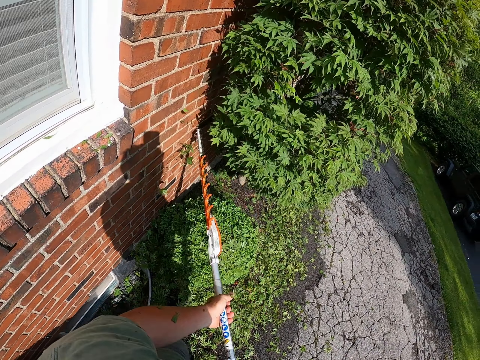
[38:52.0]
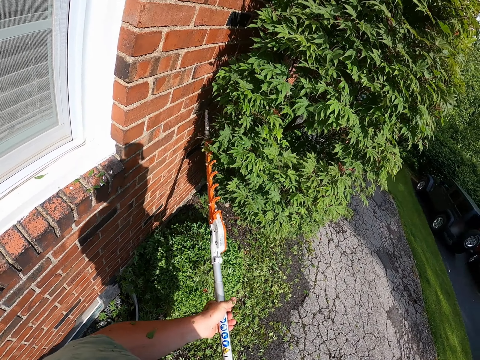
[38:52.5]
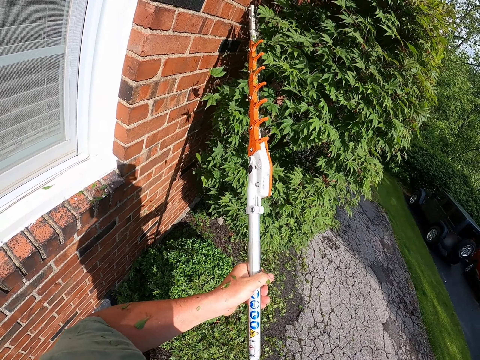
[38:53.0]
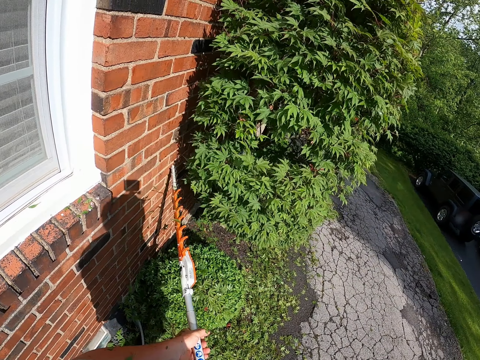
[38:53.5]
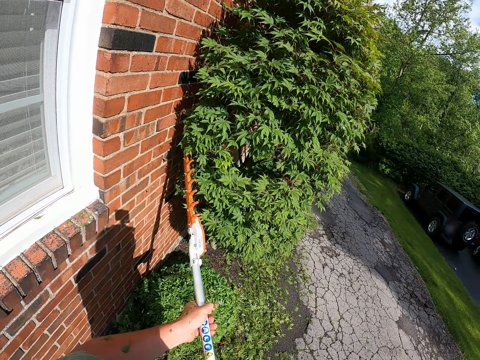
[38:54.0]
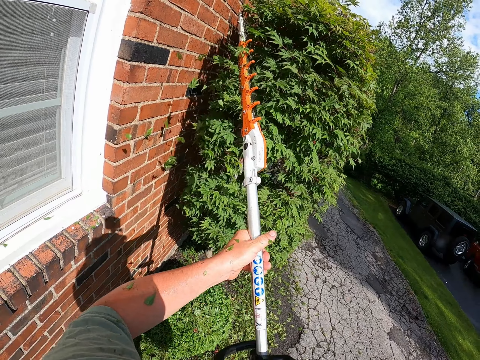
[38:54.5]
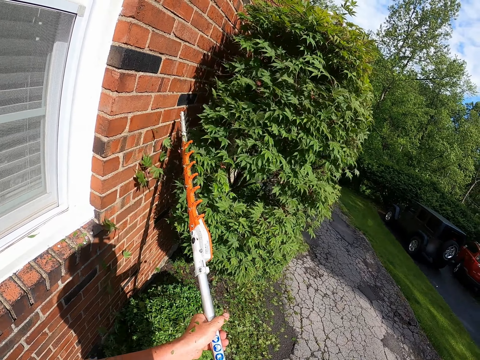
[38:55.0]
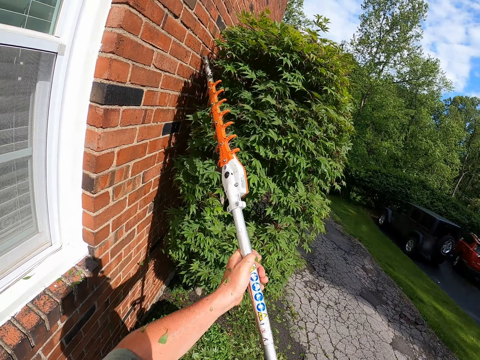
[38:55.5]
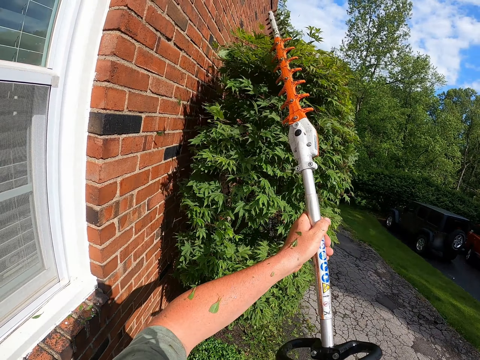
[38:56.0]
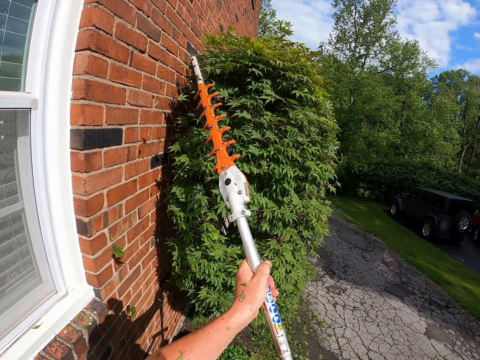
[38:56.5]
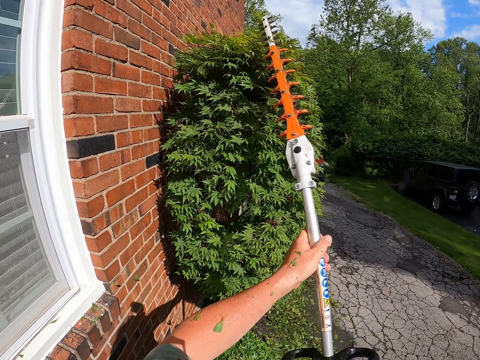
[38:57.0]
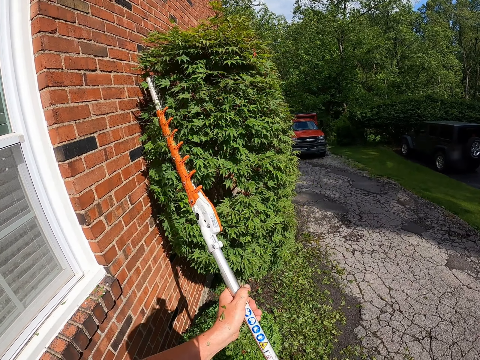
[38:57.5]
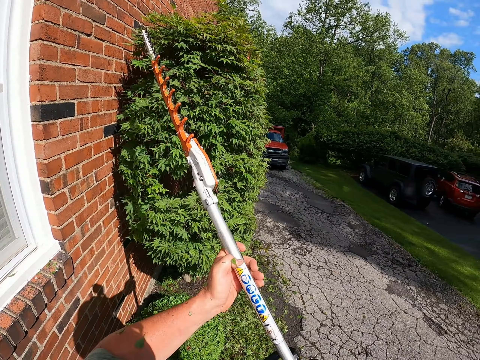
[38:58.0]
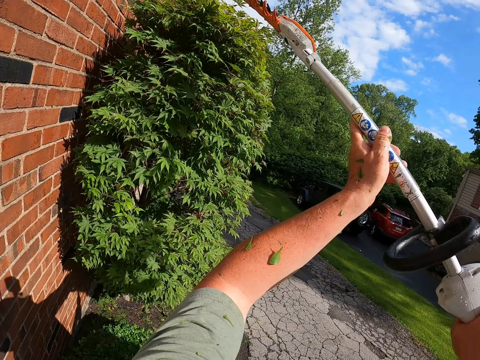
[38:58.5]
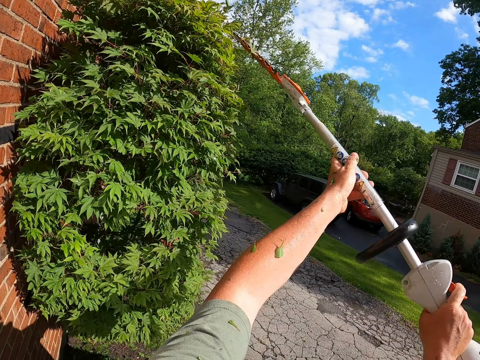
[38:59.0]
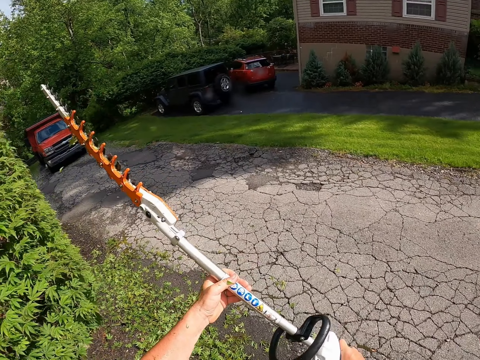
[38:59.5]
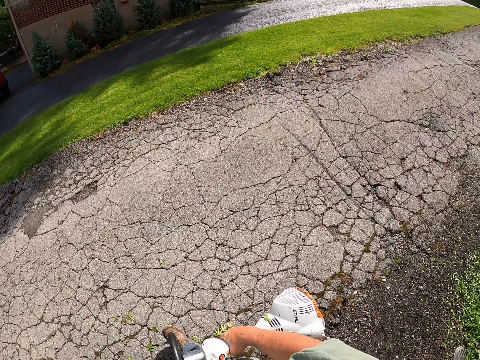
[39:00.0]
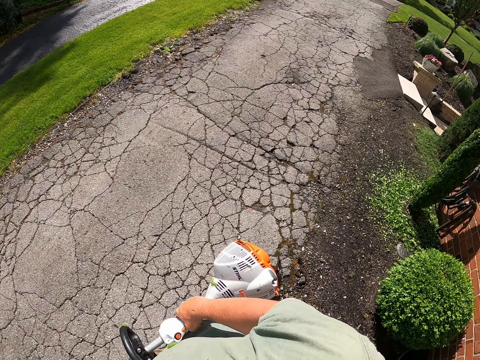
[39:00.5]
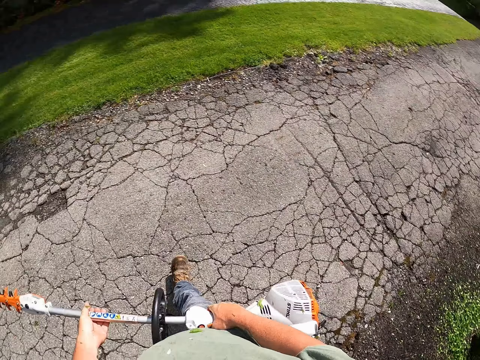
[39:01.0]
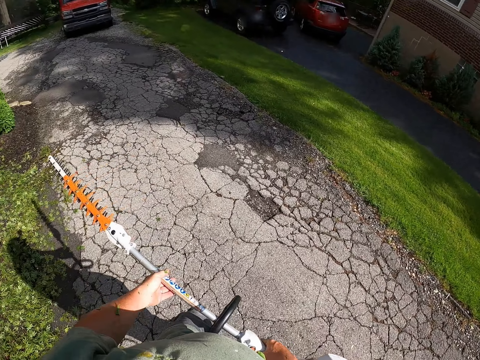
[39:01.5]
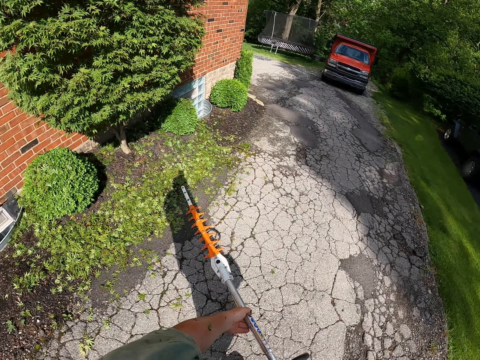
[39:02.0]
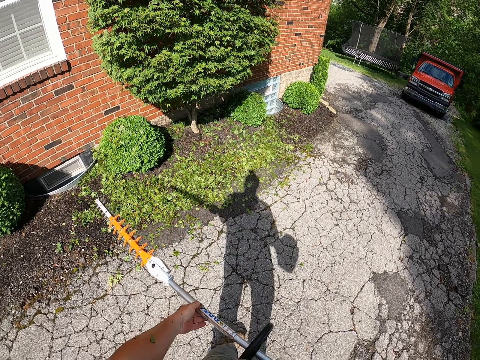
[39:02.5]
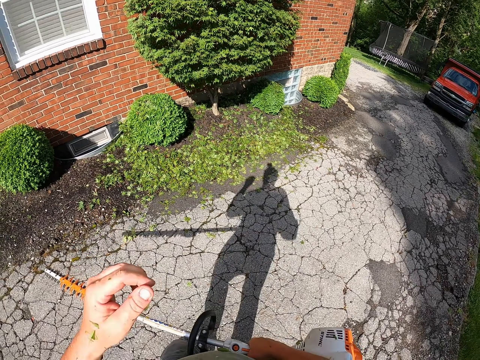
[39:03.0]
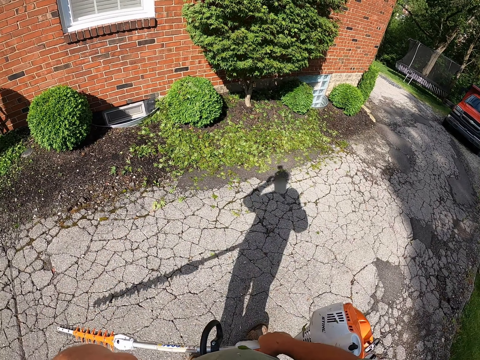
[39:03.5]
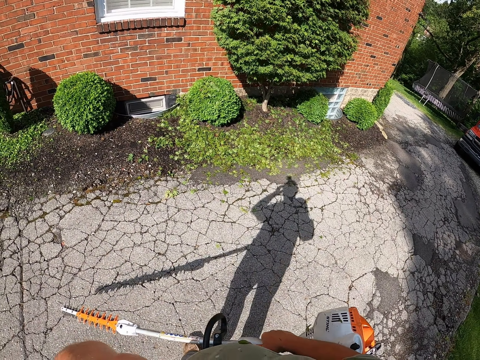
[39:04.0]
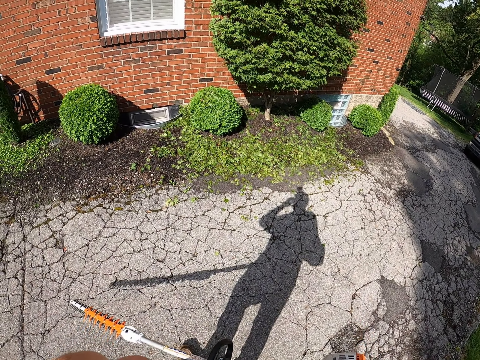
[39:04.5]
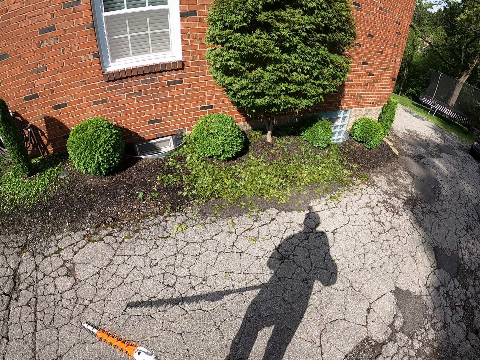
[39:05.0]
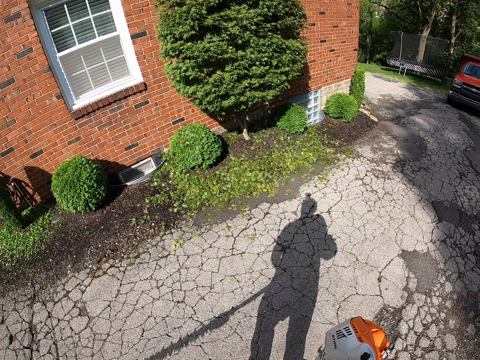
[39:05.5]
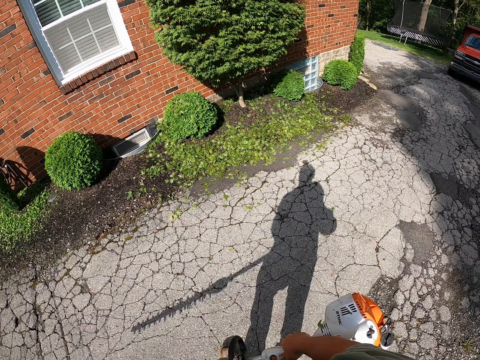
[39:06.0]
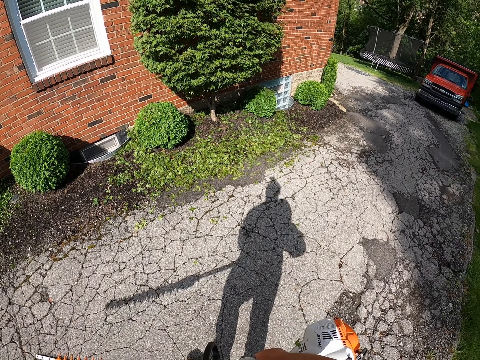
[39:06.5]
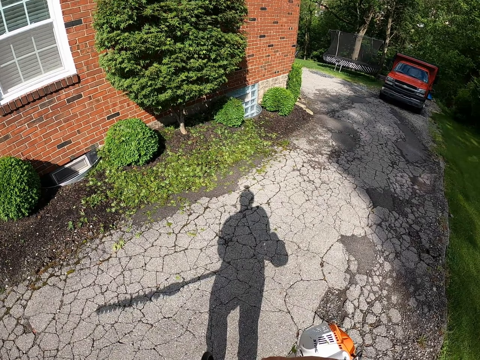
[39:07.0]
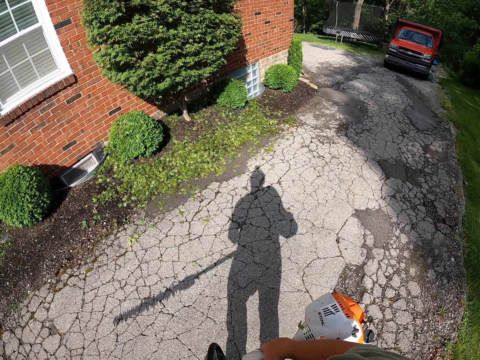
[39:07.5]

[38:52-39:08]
The camera wearer trims a tree or flower. They move around, hold a flower trimmer, move a hand towards the face, lower the hand and stand.

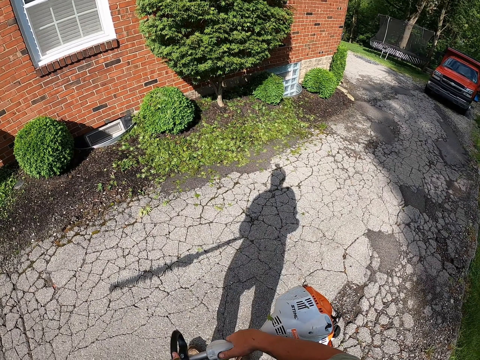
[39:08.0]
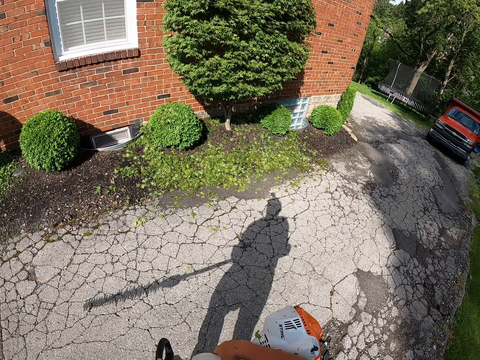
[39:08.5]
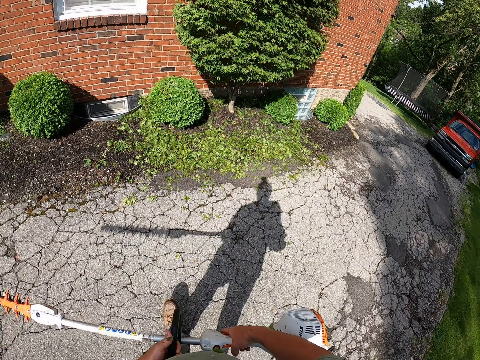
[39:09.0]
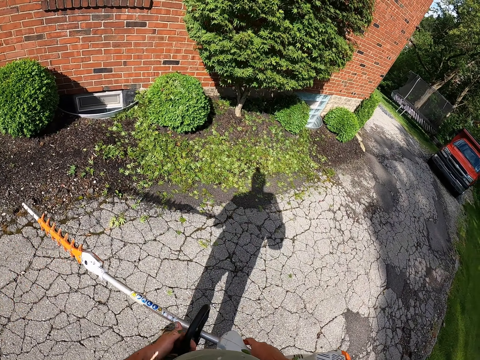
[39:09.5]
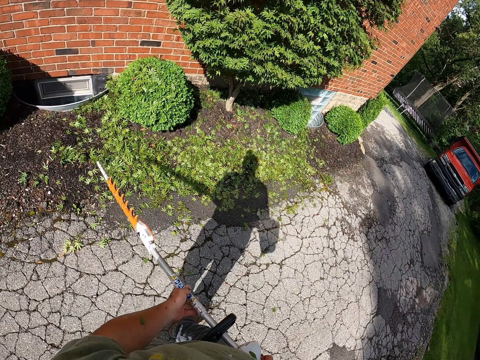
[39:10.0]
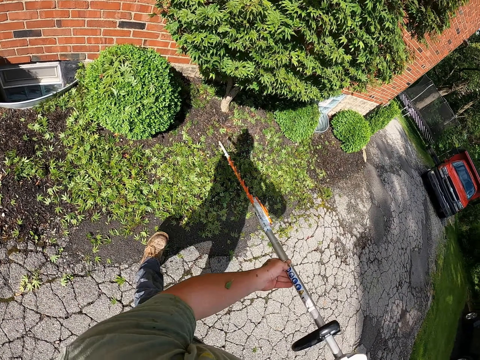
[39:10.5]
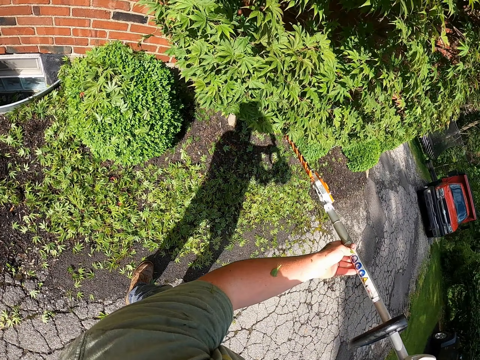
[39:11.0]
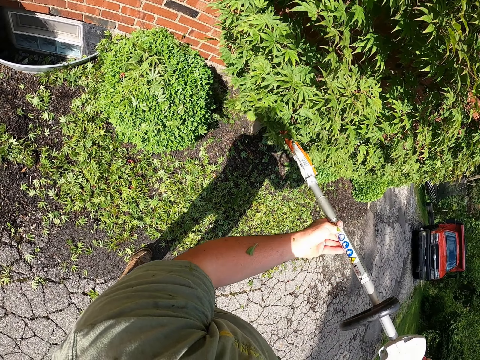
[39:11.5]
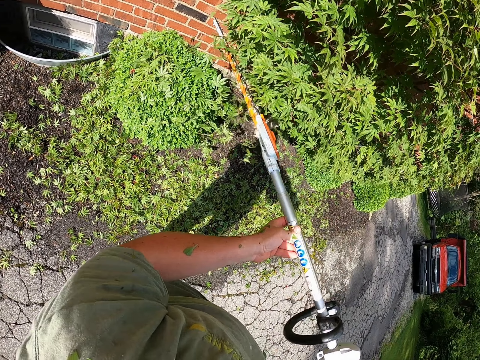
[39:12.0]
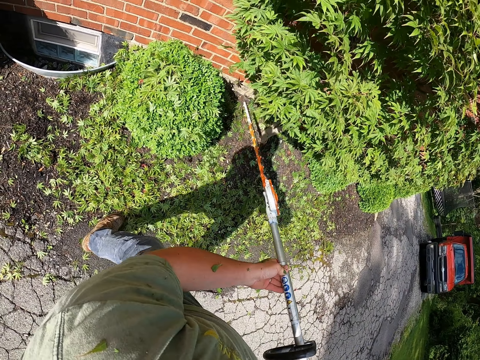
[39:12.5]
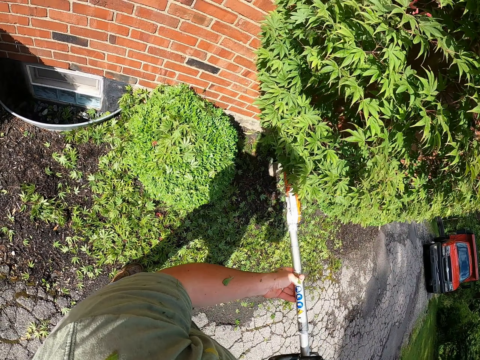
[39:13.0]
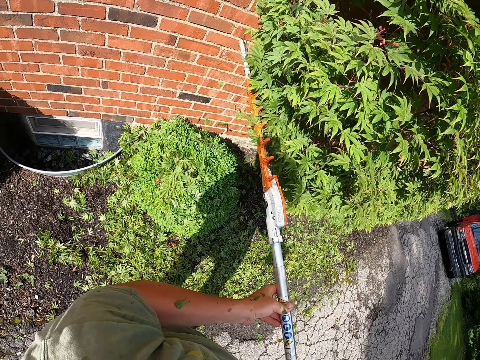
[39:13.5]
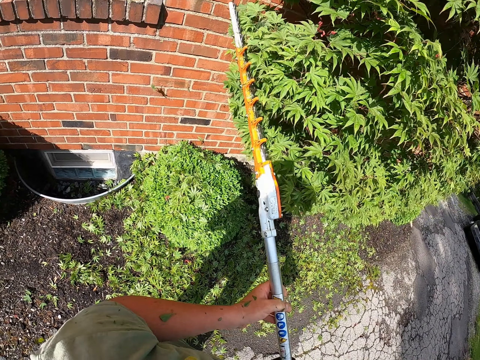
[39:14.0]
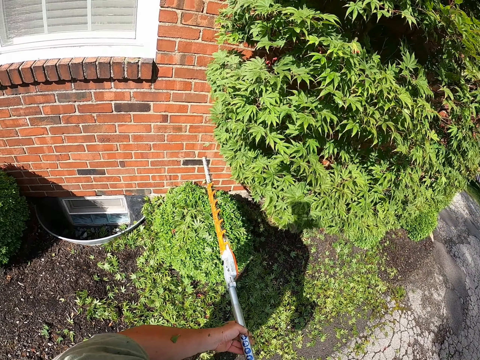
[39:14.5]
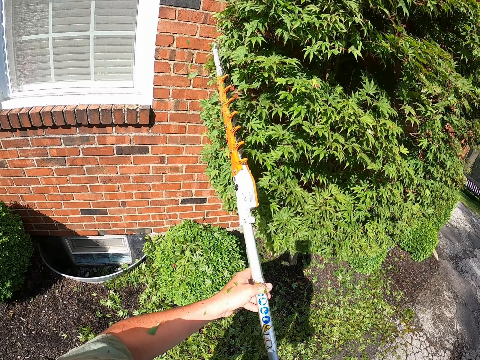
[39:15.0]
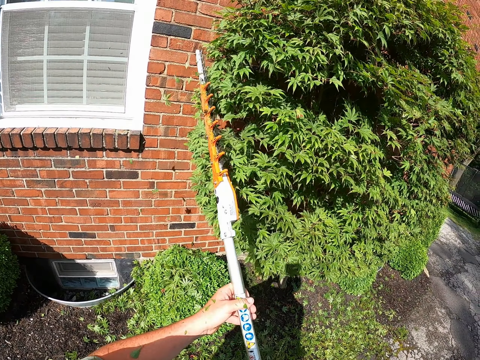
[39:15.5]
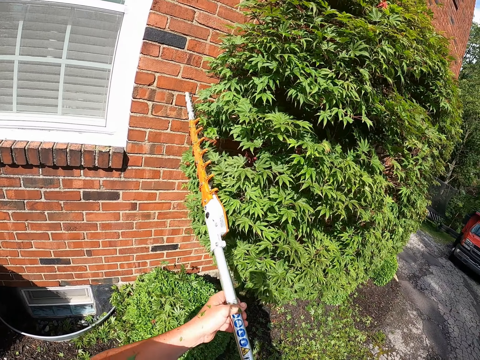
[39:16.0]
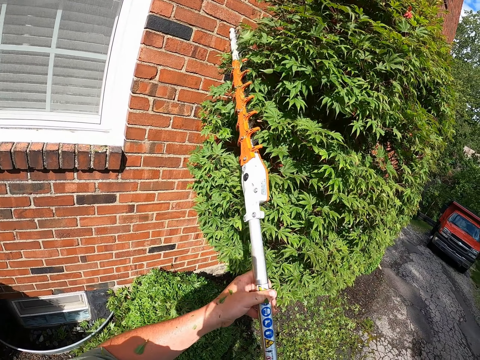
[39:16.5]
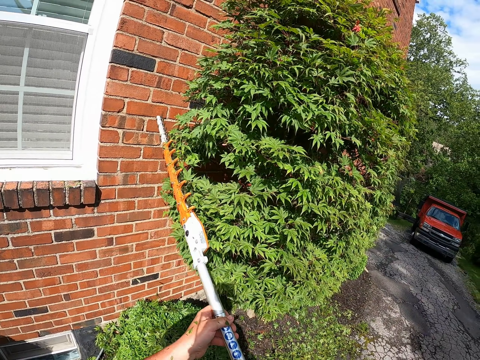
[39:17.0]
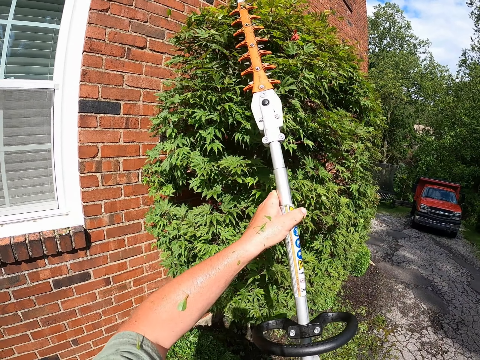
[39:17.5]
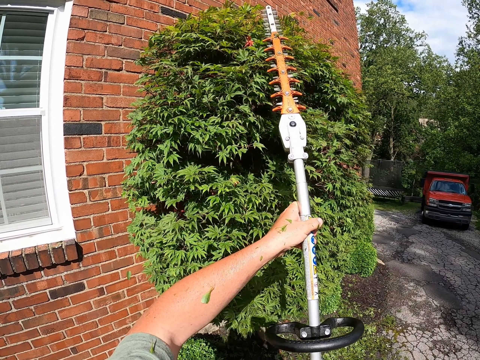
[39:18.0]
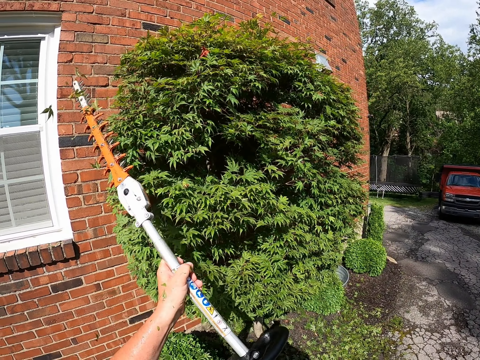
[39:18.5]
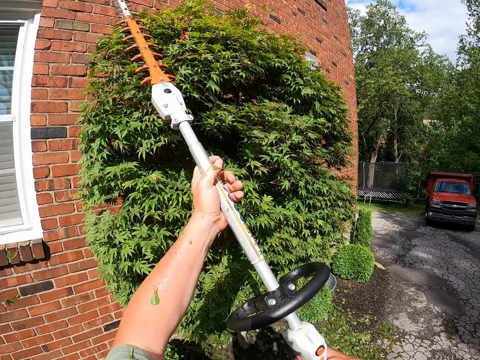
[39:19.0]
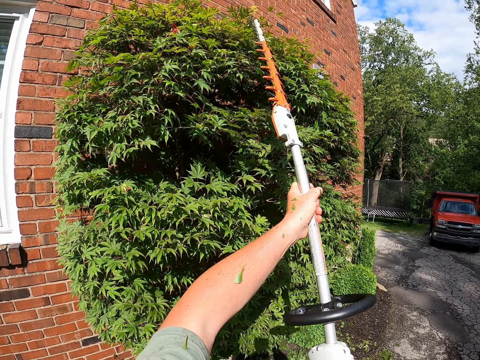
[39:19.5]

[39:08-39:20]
The camera wearer moves around. They trim a flower.
